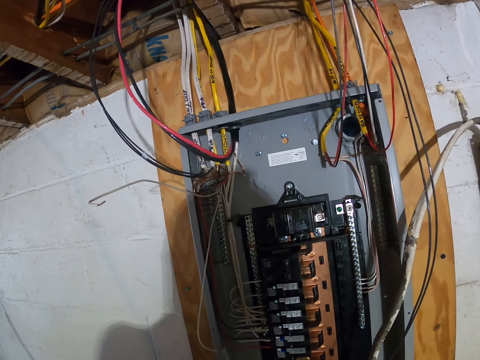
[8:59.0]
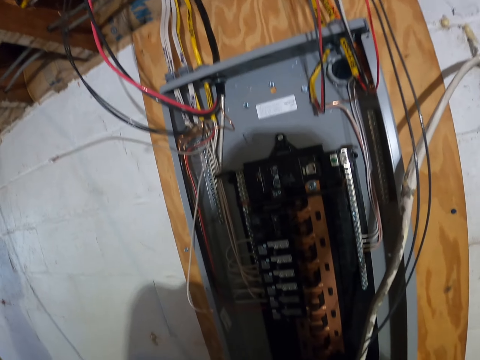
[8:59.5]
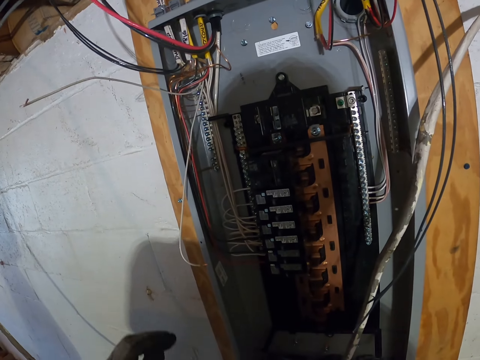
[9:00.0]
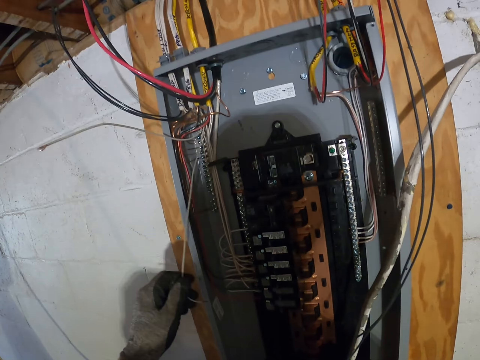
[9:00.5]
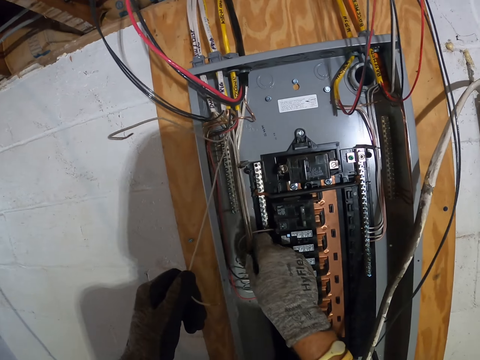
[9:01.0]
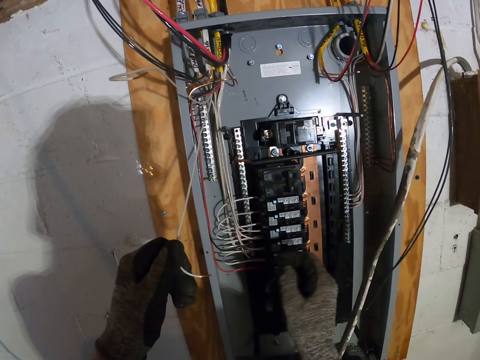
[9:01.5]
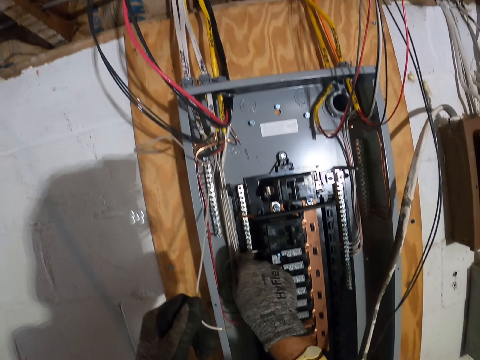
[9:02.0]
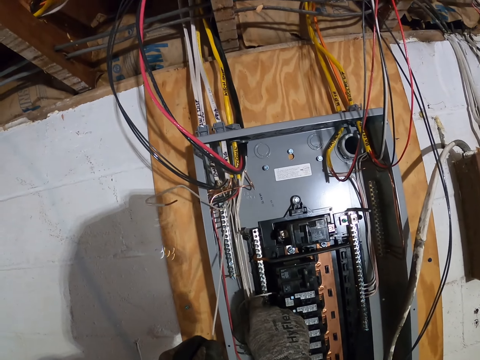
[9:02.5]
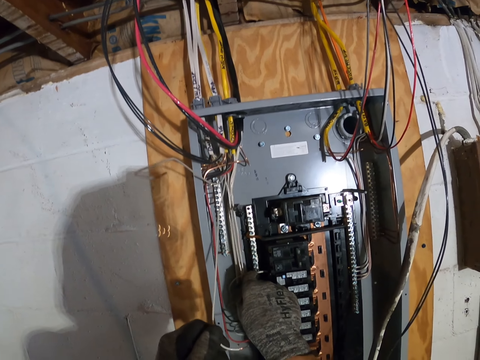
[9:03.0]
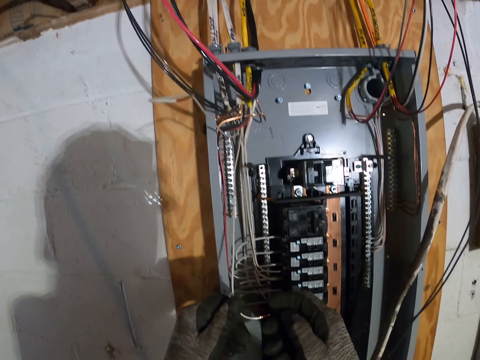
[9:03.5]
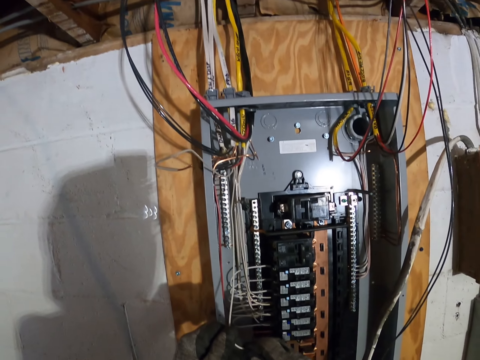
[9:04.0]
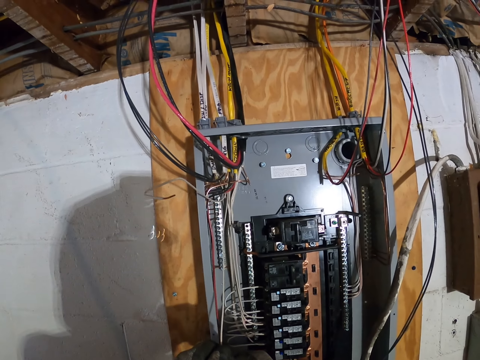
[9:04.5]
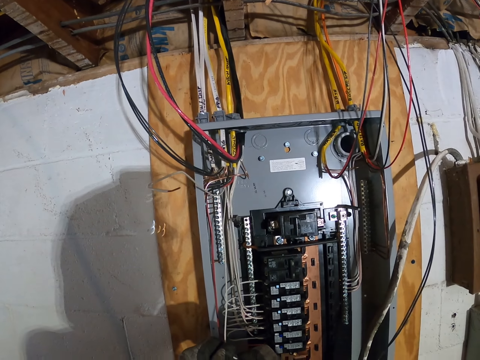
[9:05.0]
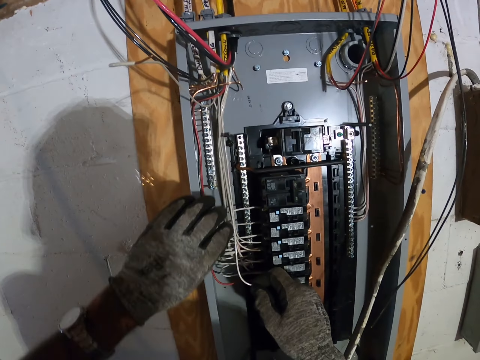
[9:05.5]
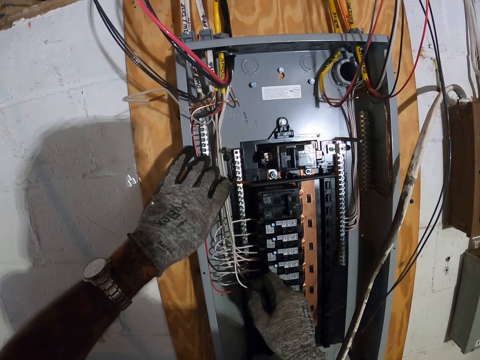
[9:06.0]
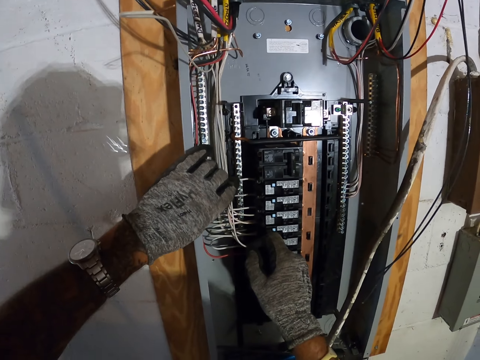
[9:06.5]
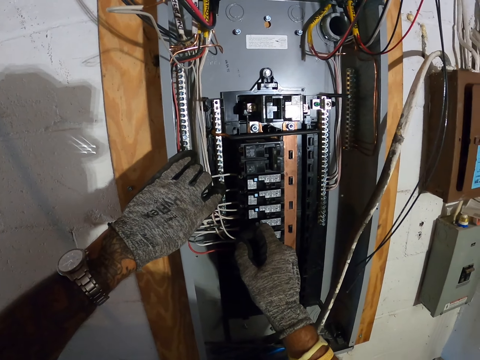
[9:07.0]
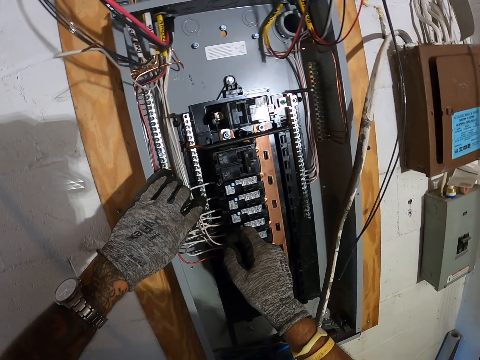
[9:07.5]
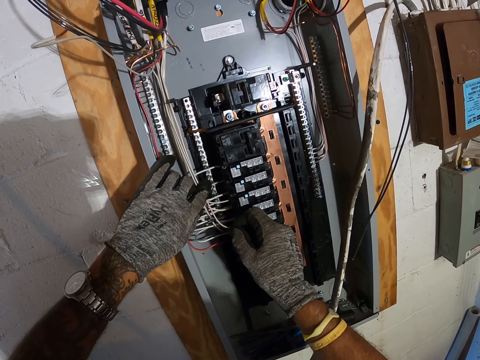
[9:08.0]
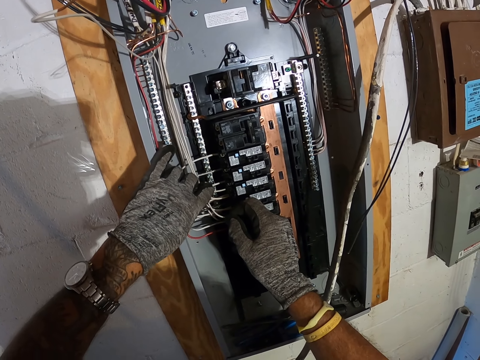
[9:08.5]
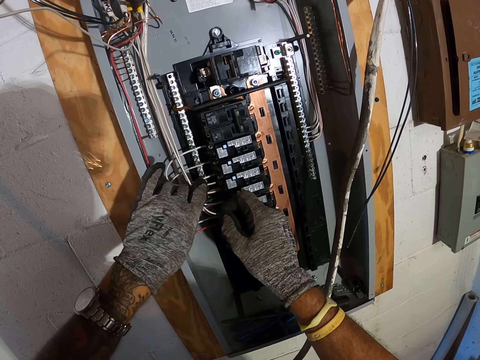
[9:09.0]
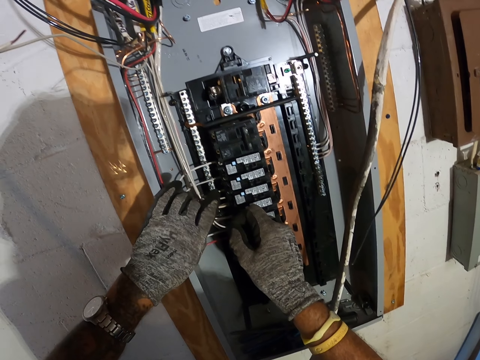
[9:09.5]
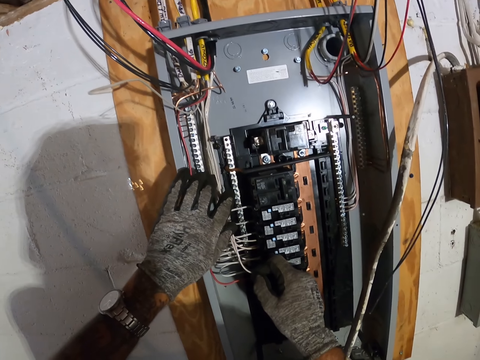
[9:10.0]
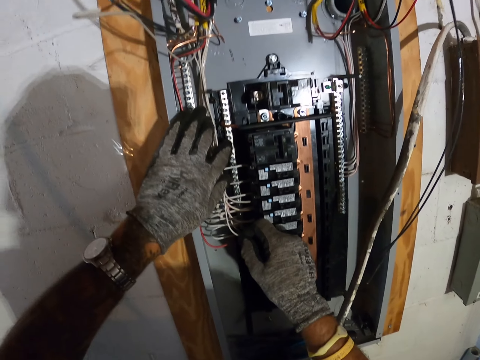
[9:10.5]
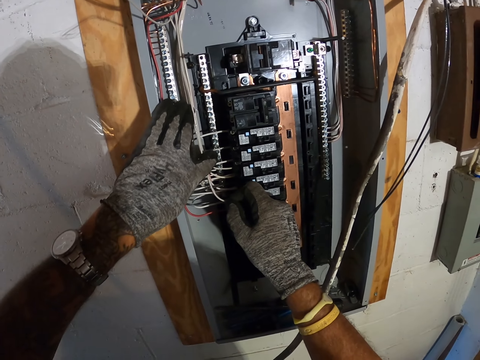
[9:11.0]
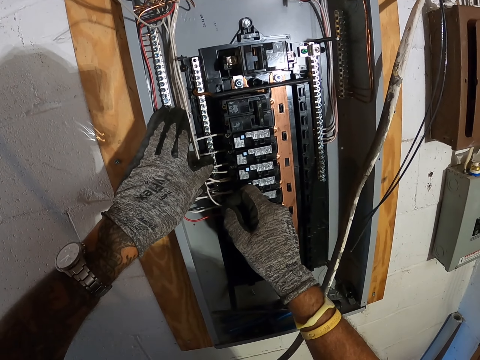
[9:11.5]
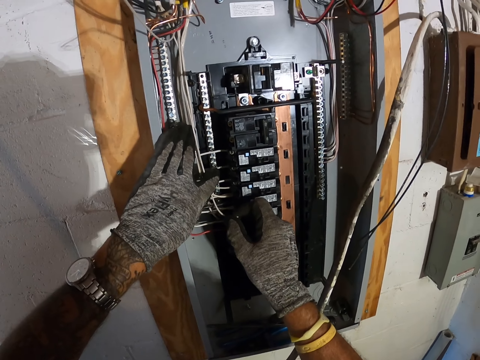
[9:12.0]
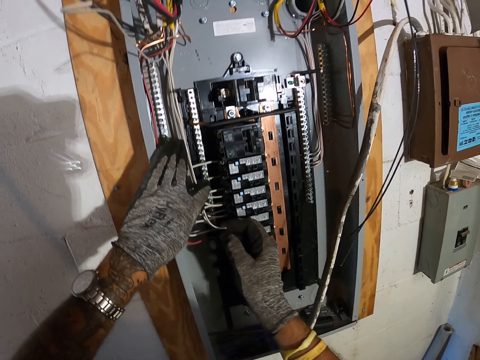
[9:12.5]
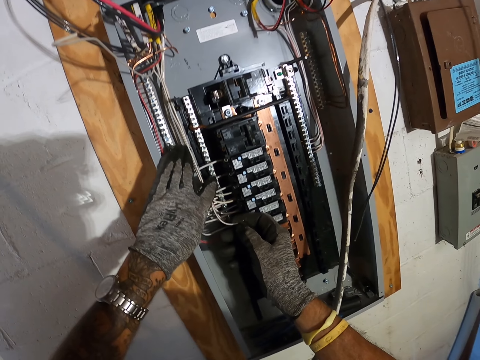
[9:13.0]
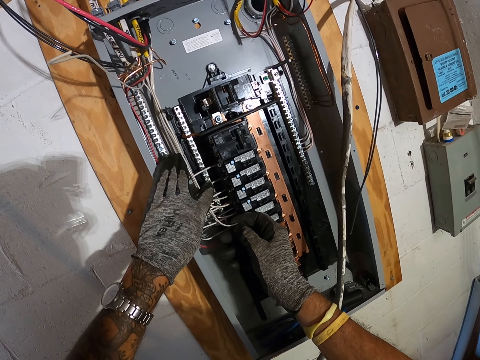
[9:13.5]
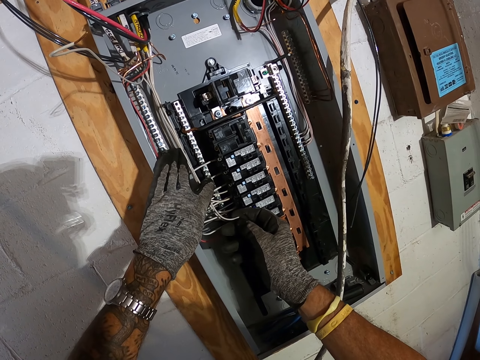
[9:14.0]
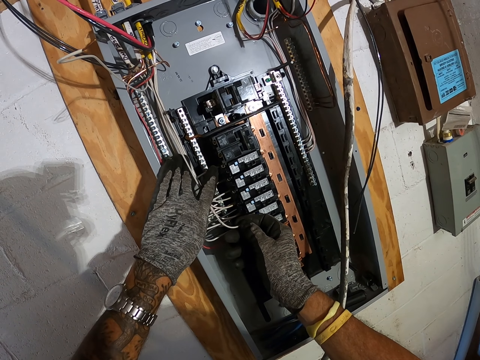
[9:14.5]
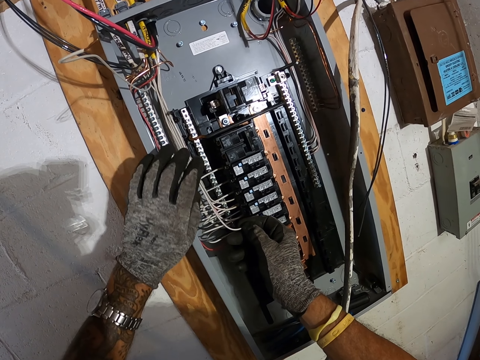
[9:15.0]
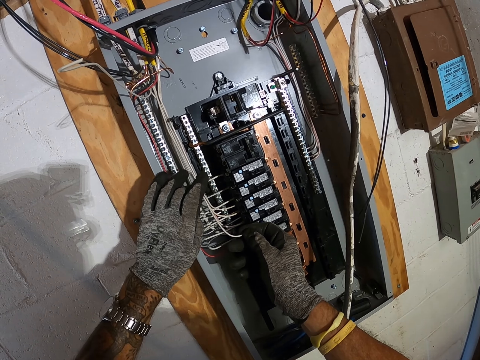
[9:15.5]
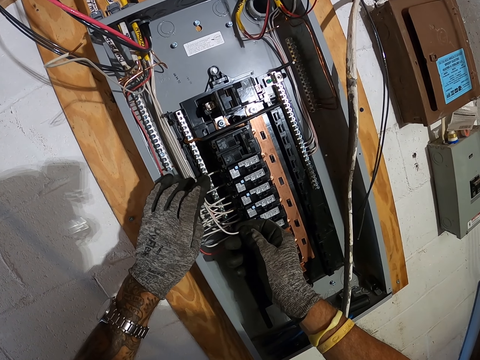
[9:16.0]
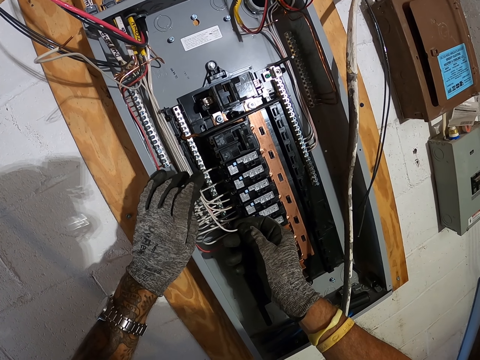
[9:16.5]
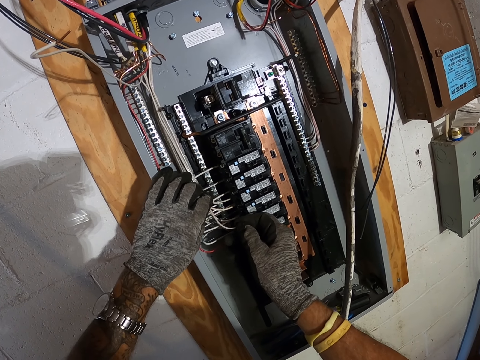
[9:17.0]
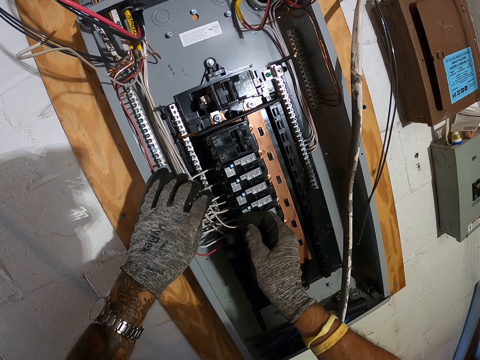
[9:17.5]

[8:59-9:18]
The camera wearer holds a white cable. They adjust the white cables.

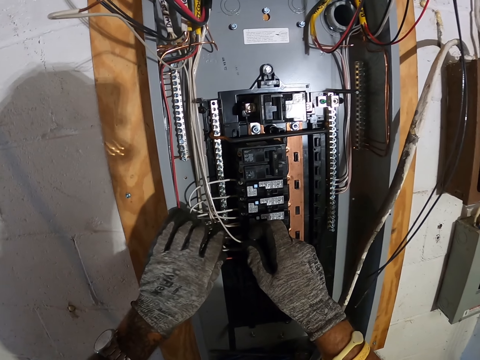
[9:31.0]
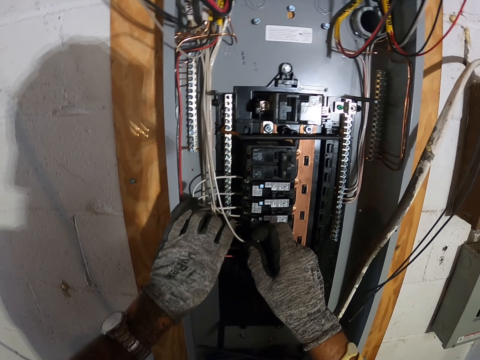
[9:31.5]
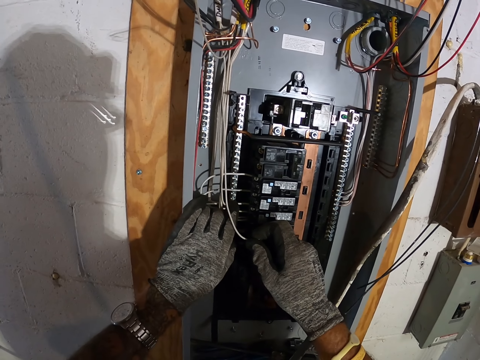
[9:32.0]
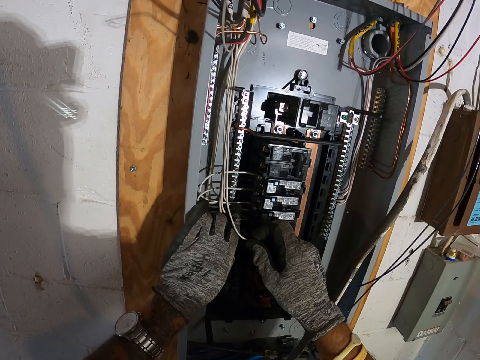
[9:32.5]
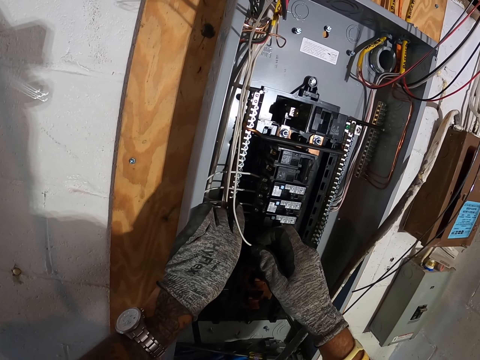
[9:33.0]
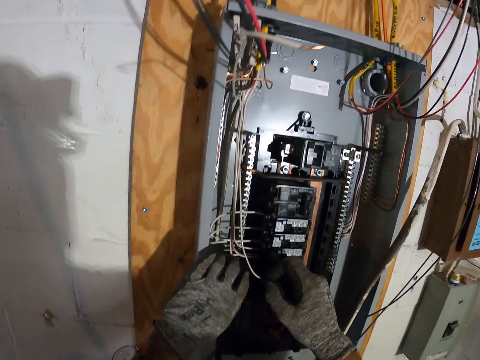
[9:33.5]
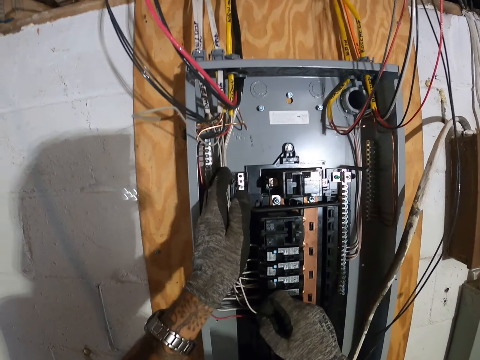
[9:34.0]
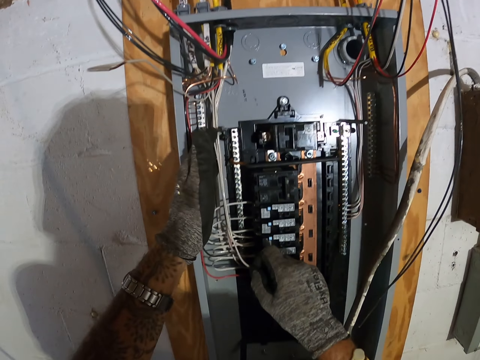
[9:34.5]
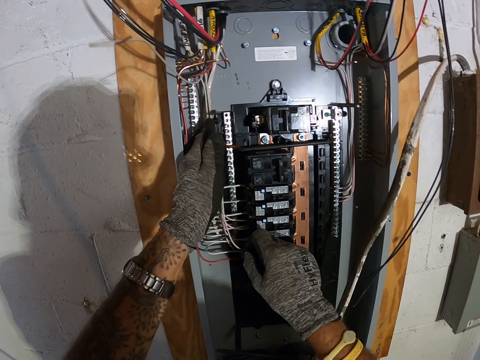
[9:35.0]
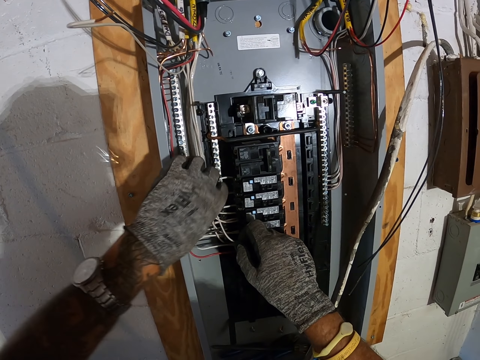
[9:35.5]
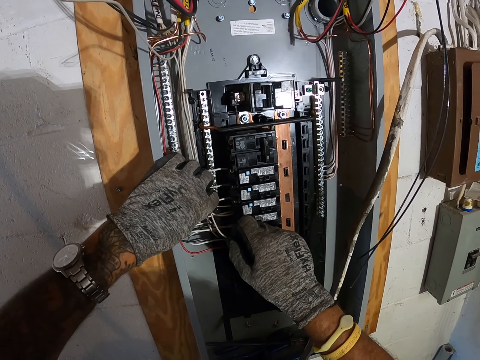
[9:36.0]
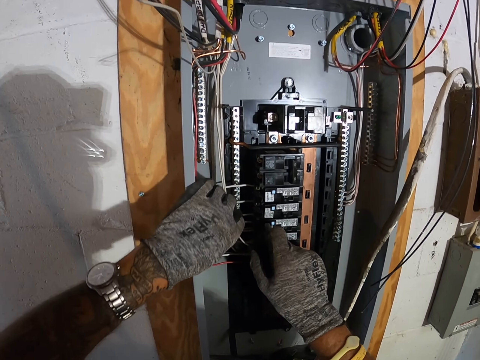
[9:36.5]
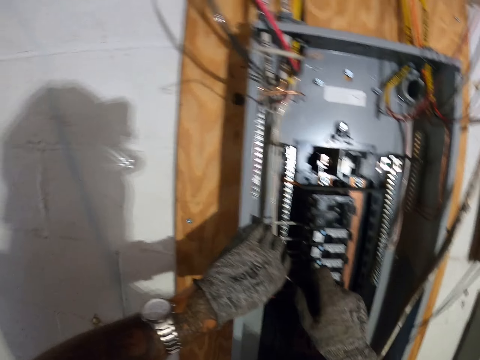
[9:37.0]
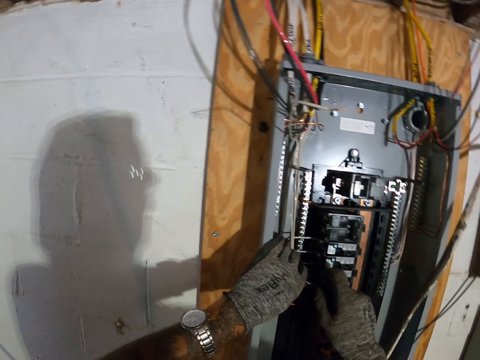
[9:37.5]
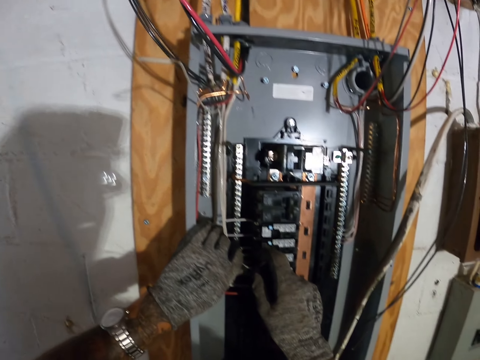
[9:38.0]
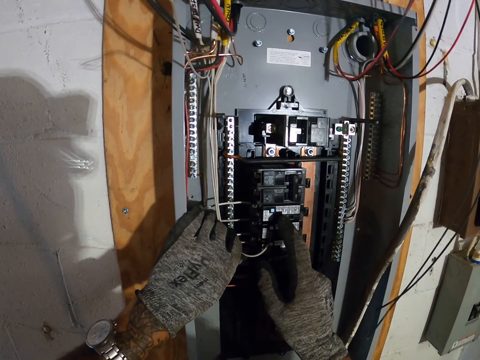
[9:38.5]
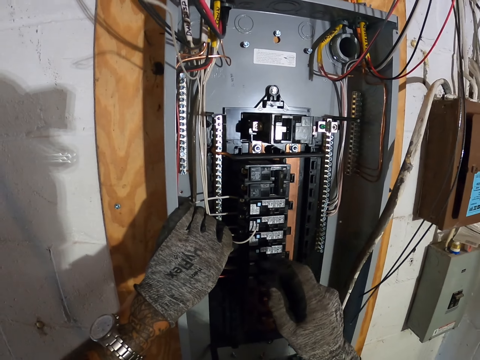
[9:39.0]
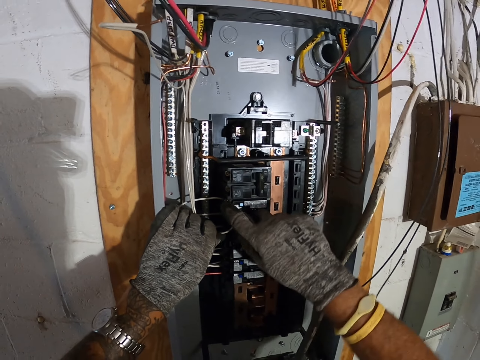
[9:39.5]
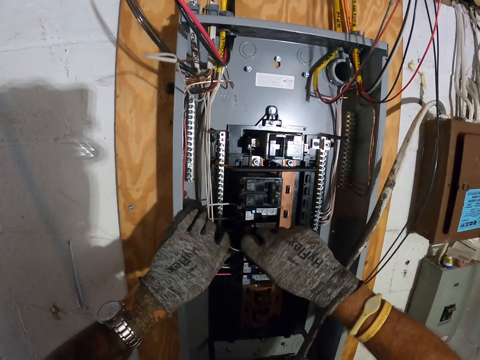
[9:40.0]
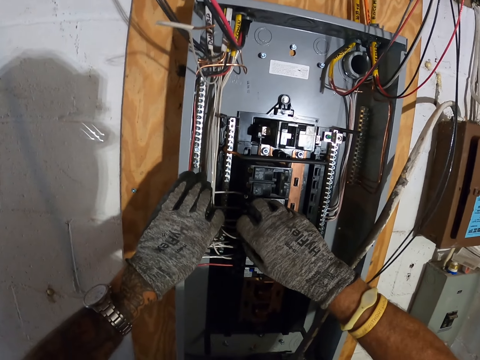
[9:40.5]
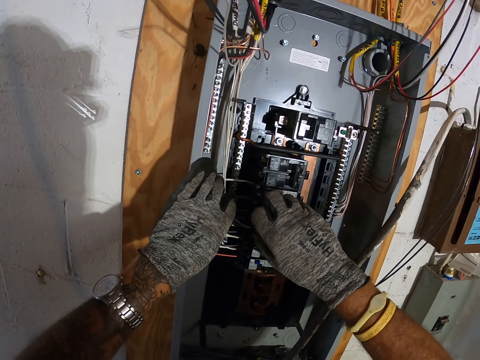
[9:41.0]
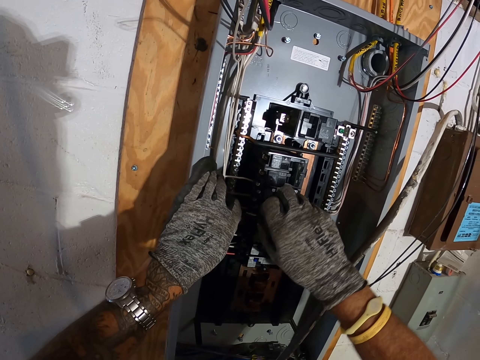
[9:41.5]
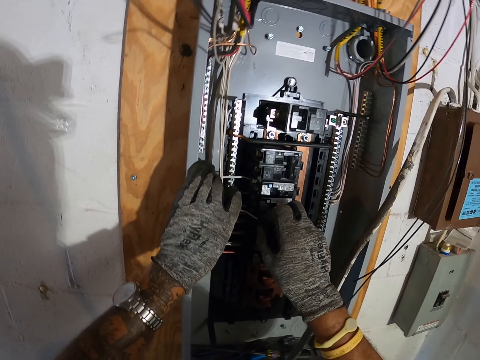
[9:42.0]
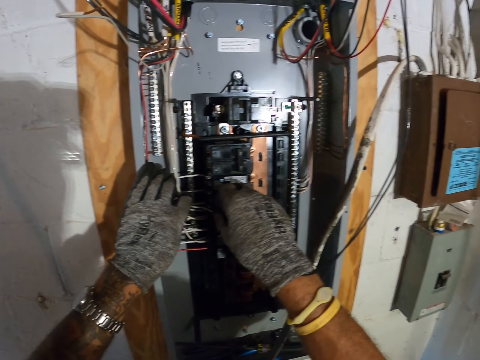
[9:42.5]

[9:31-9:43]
The camera wearer adjusts the cables.
